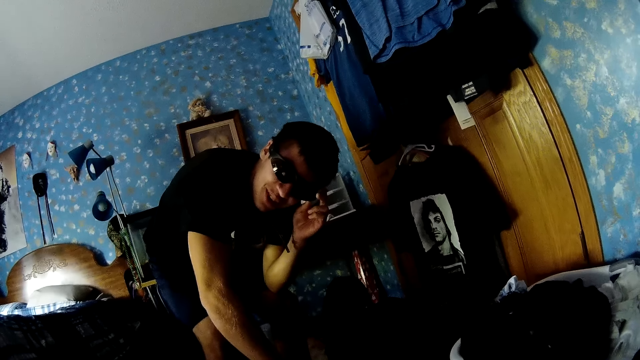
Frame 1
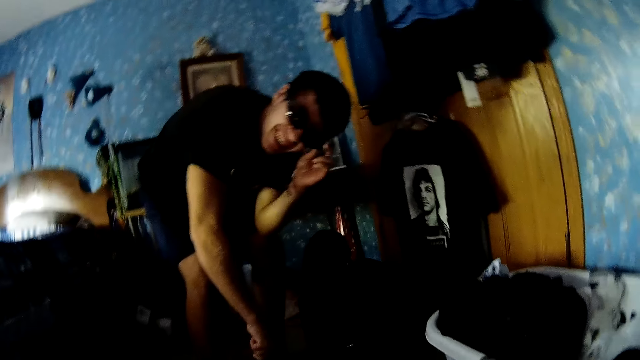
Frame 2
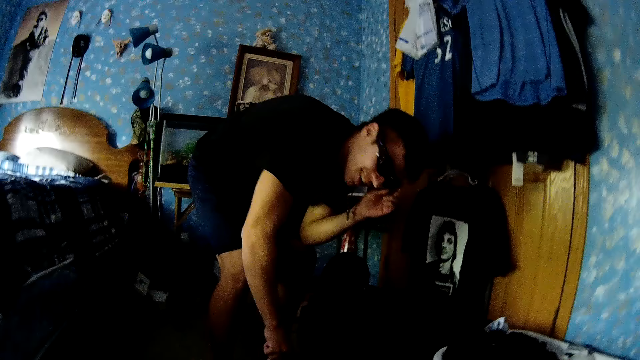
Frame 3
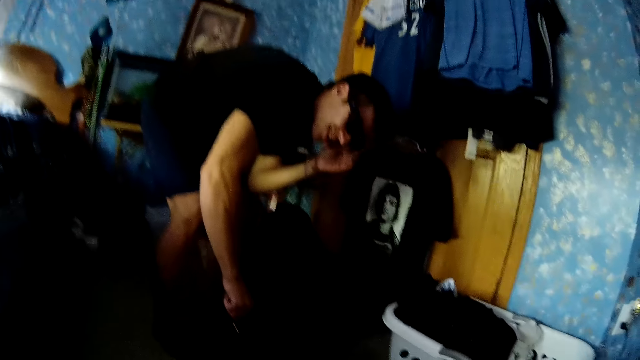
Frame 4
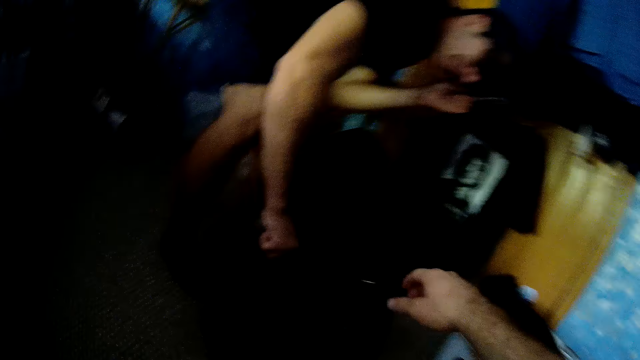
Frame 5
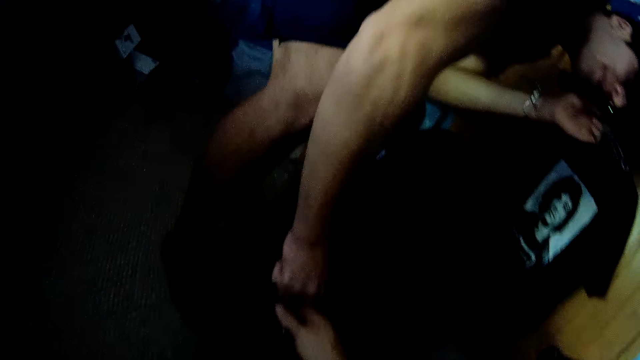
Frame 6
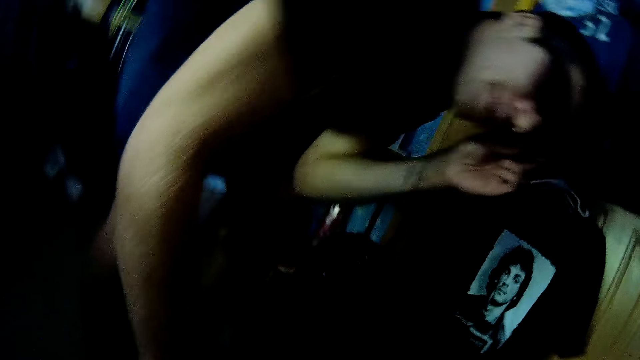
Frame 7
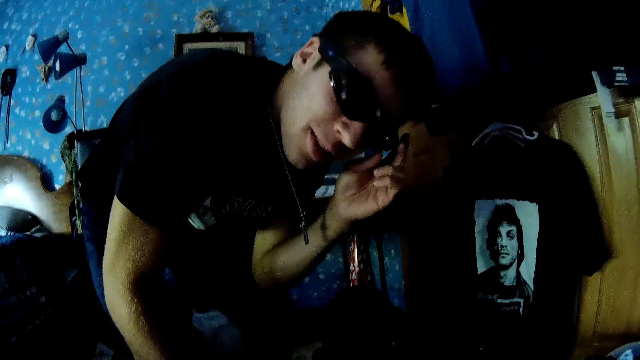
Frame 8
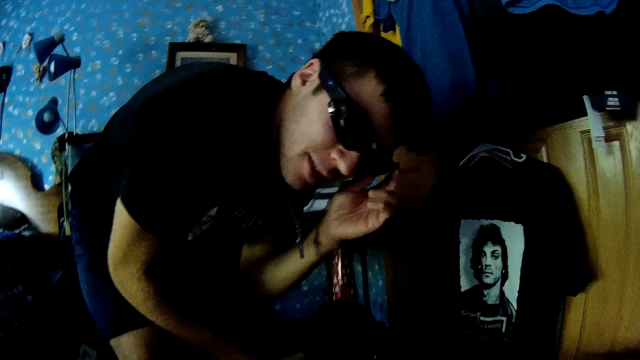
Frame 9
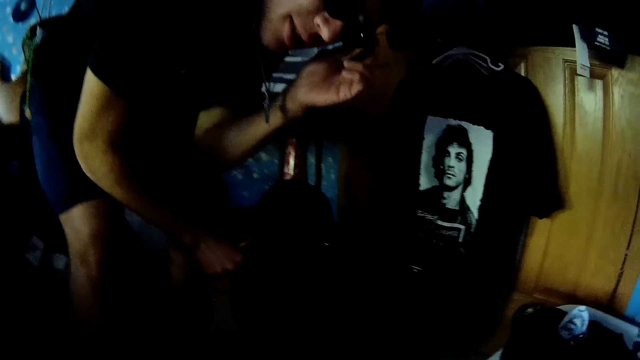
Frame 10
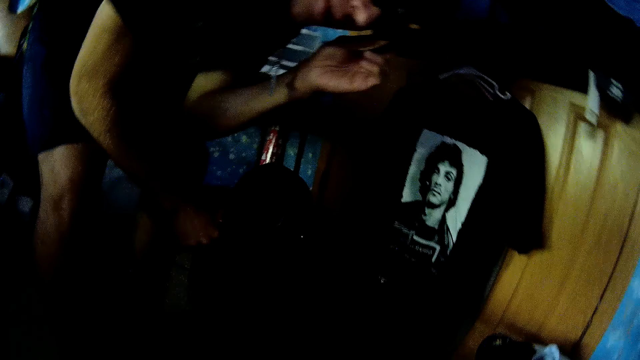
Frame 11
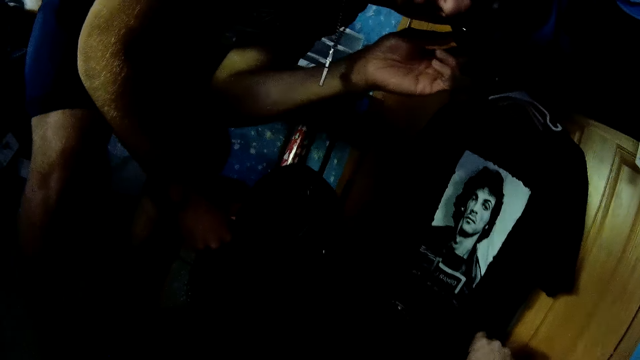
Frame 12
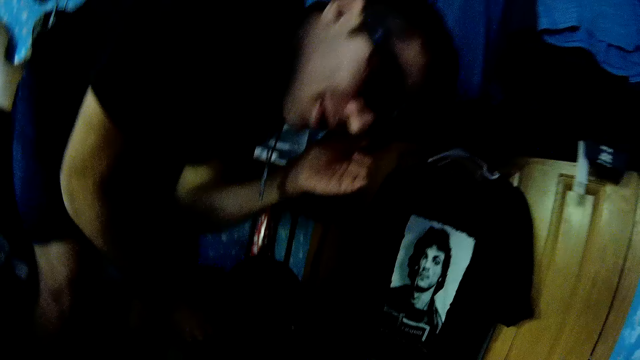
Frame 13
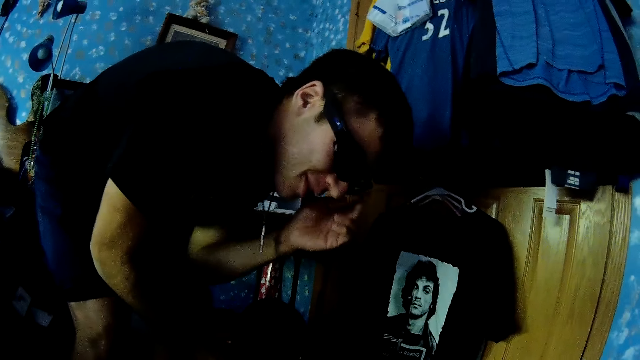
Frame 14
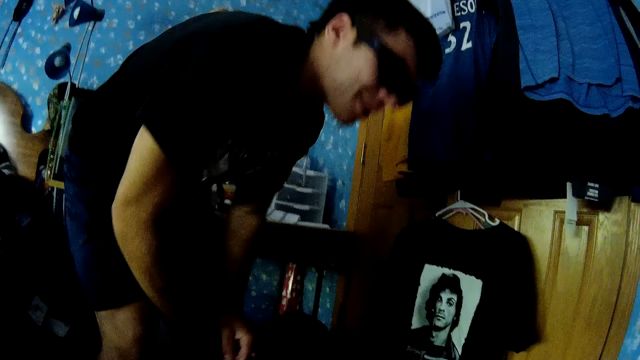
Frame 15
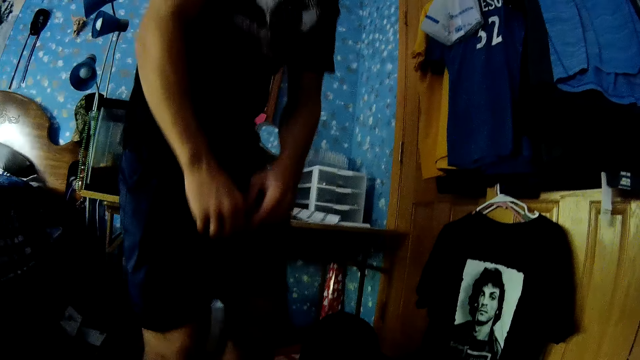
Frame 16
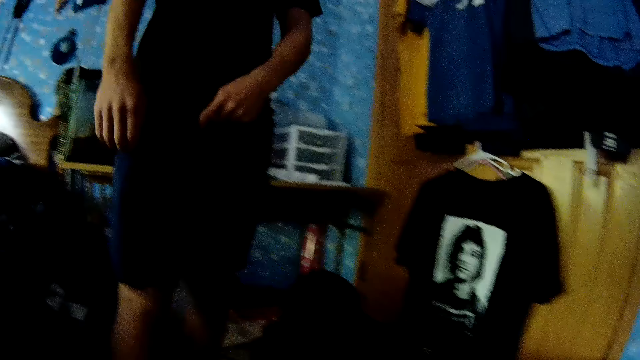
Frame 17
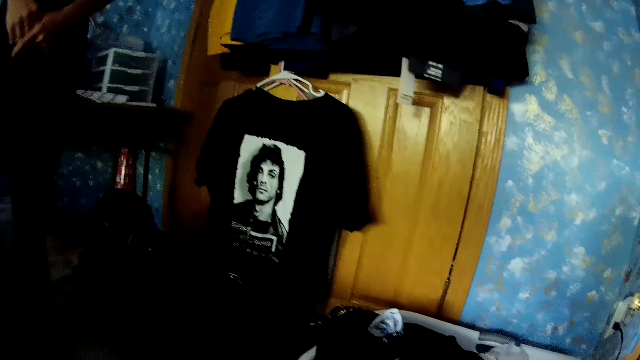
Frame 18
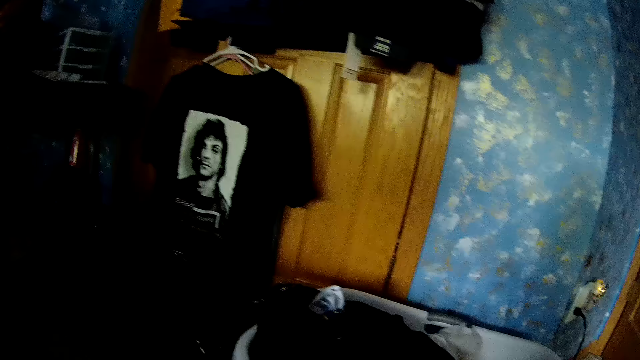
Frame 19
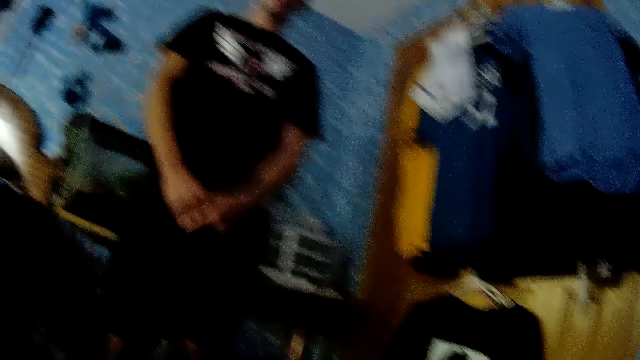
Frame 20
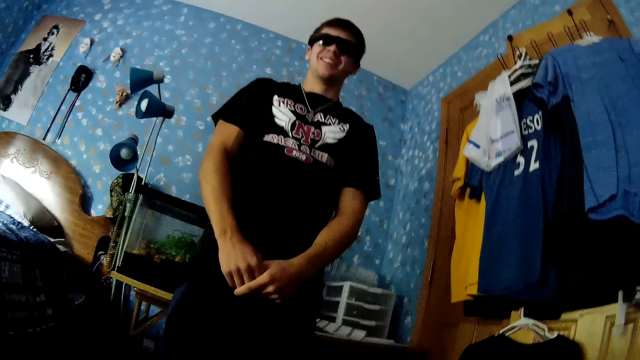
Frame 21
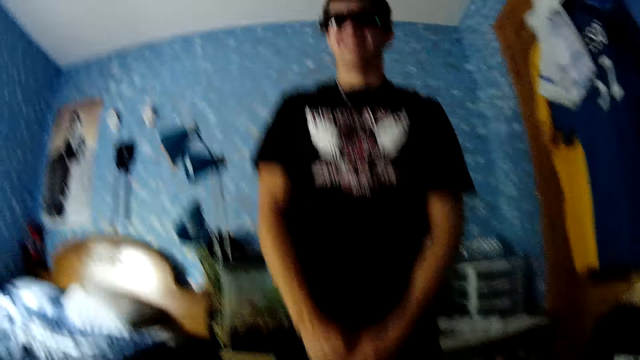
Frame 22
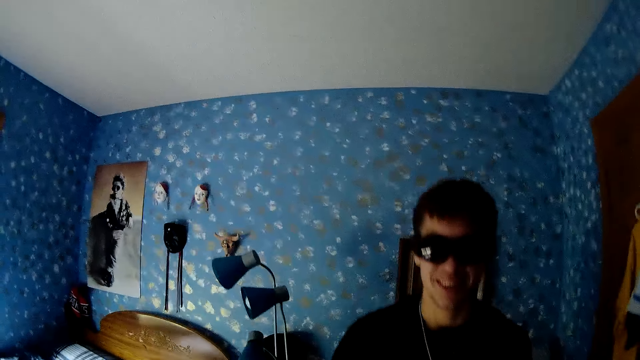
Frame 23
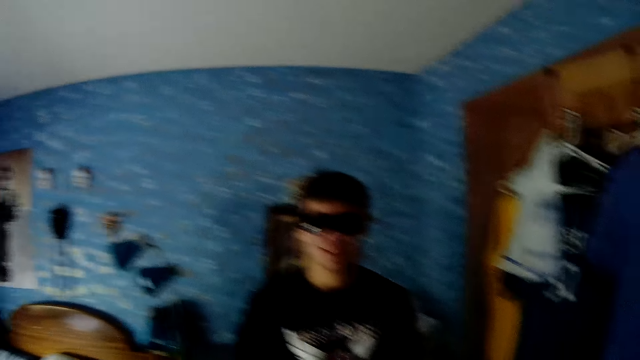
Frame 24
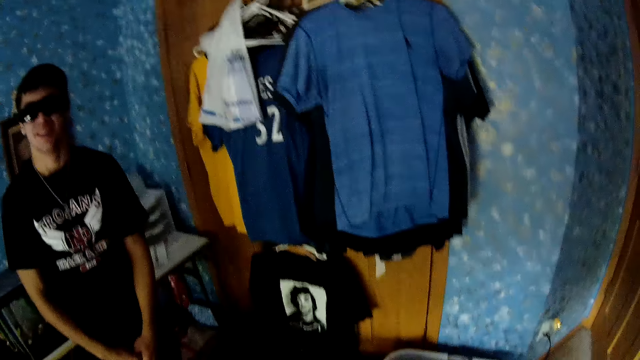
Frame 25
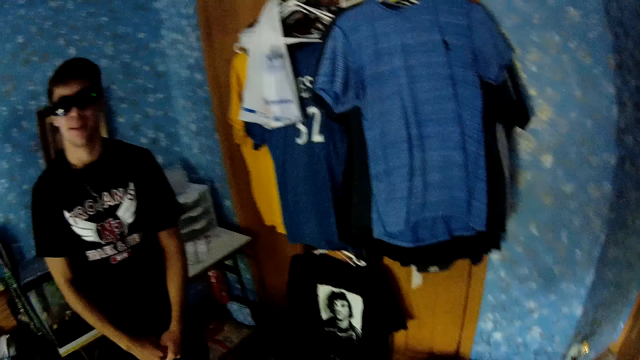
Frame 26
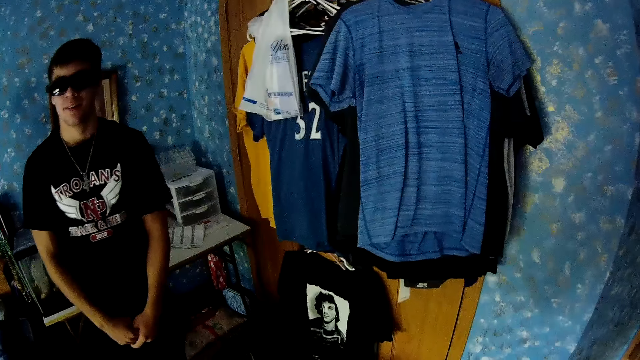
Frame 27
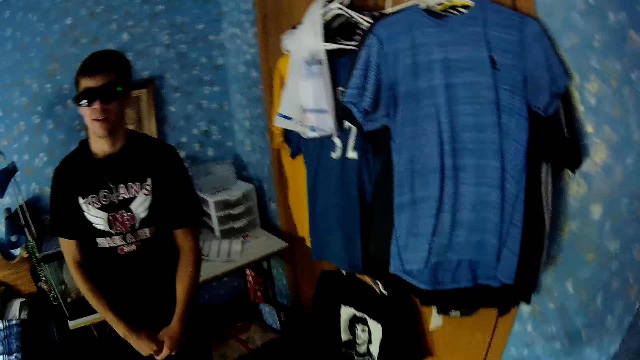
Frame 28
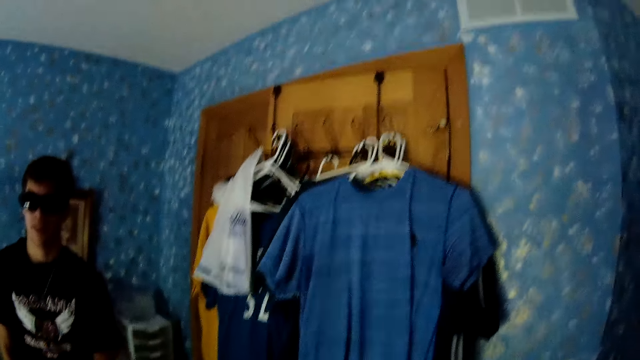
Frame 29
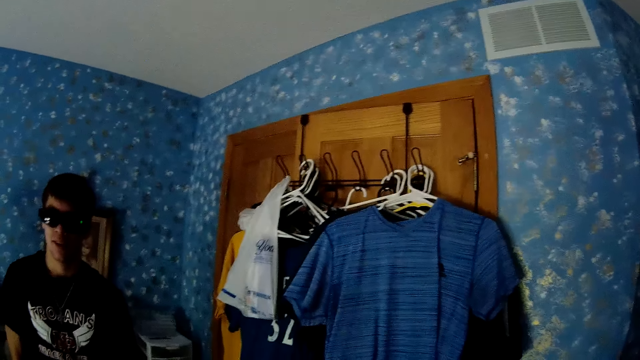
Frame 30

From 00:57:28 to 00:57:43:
A person moves a hand. The person looks down. The camera wearer moves a hand. They take a bag from the person. They look around. The person moves a hand. The camera wearer looks around. The person stands up. The camera wearer looks around. They look around again. They stand up. The person sits down. The camera wearer looks around.

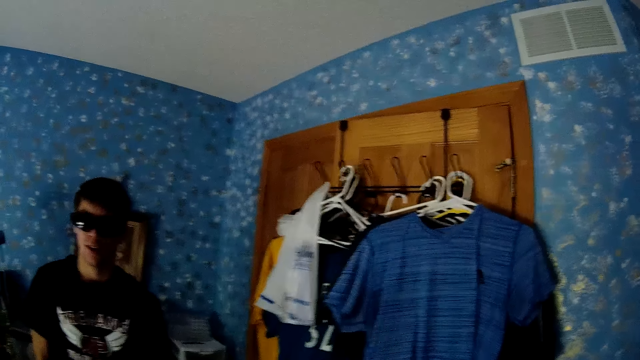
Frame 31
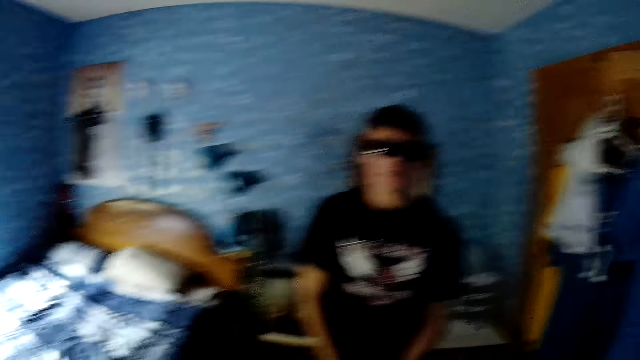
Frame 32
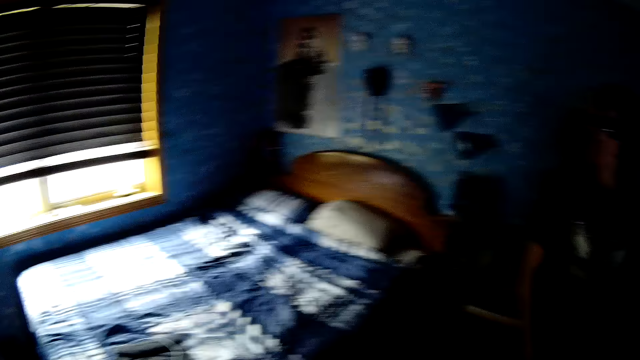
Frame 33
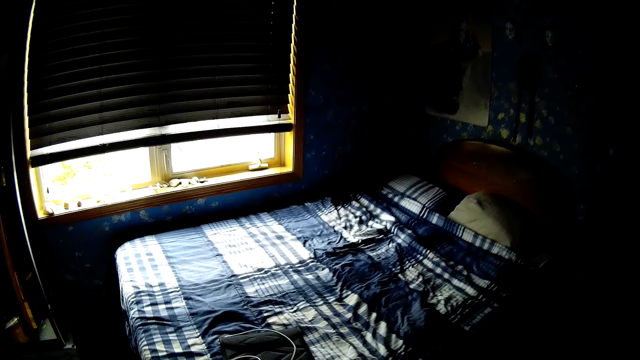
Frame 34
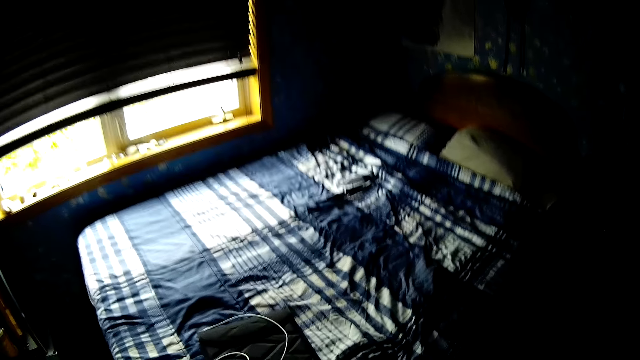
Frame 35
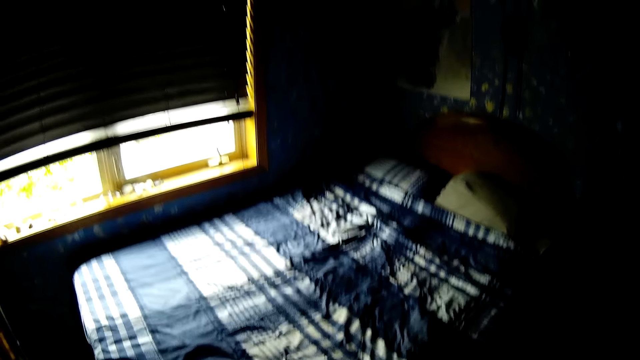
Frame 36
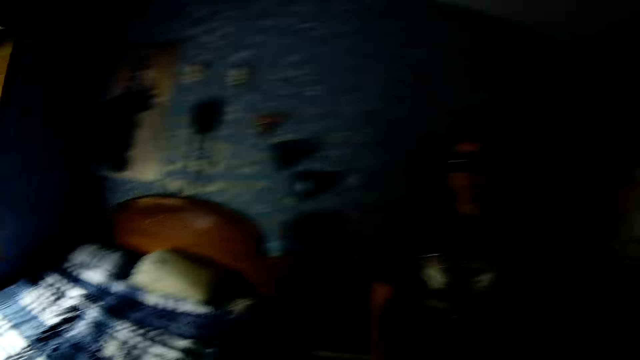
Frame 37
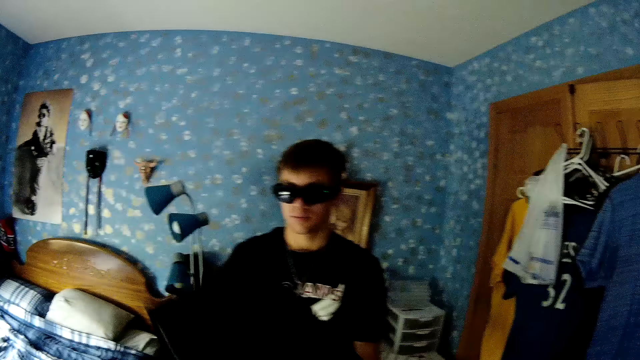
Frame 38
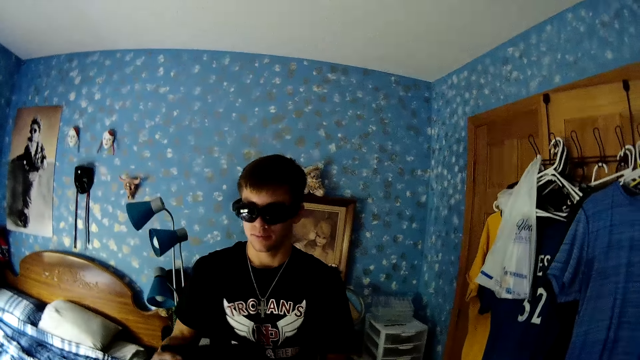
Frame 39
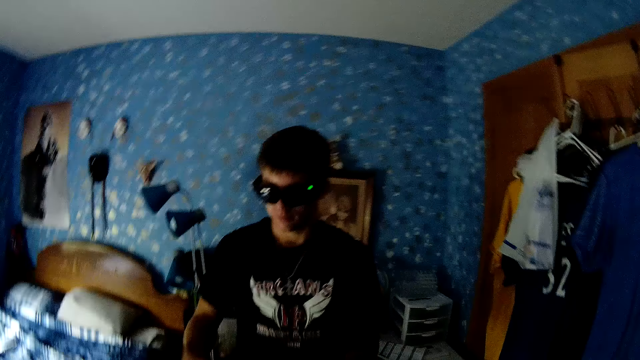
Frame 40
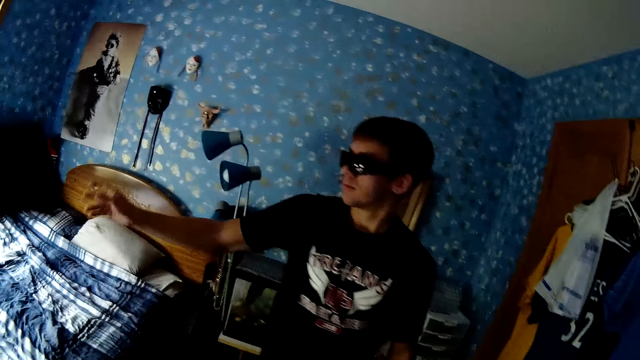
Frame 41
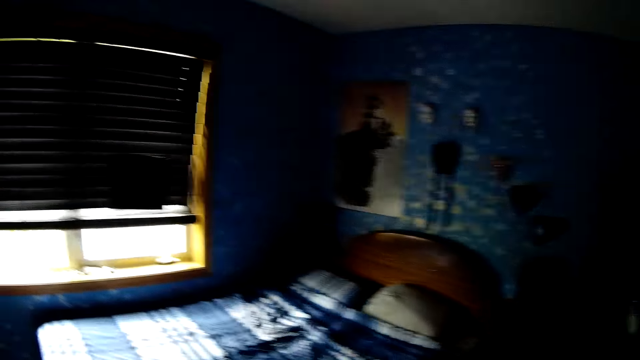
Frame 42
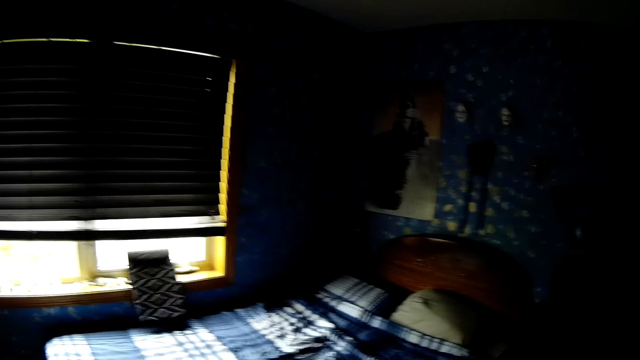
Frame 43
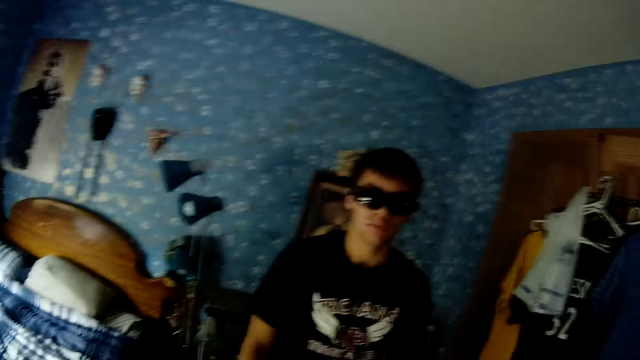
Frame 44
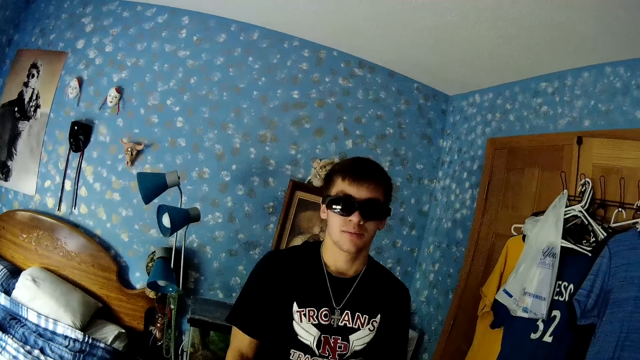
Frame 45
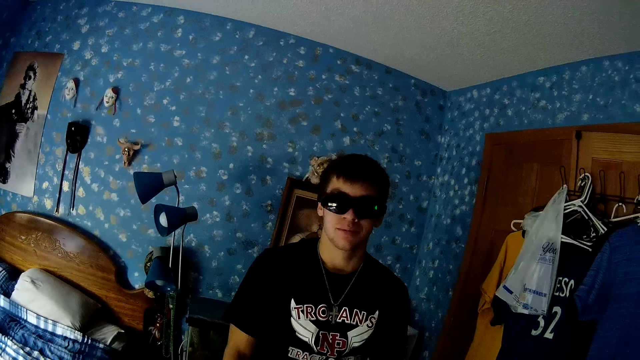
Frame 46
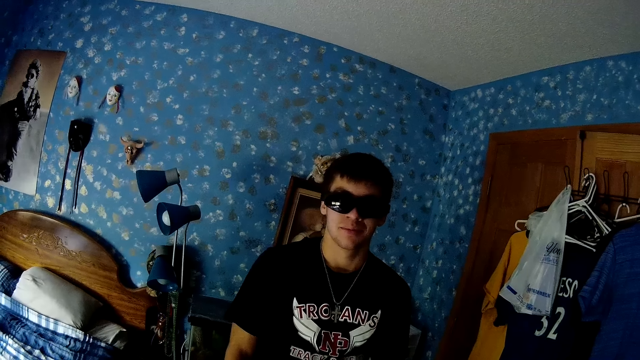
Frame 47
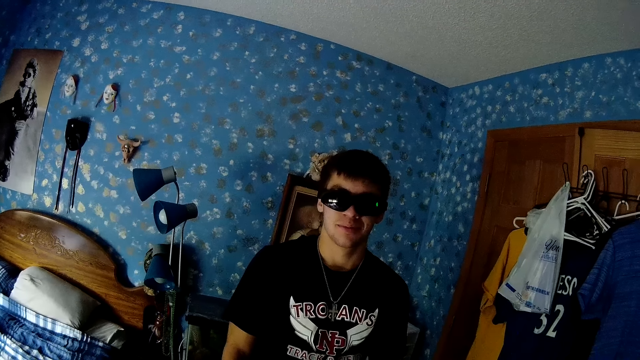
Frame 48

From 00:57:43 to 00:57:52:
The camera wearer picks up a bag. They look around, walk around and look around. A person moves hands. The person throws a bag or cardboard. The camera wearer looks at the person. They look around.
